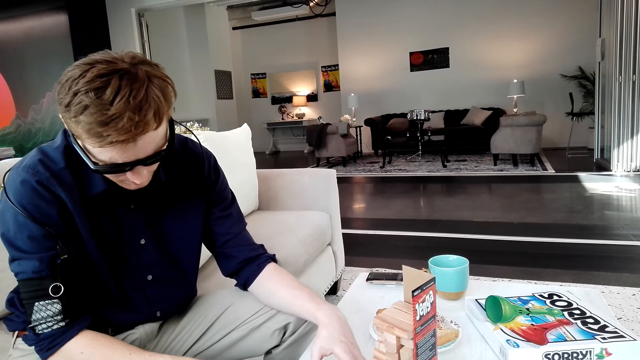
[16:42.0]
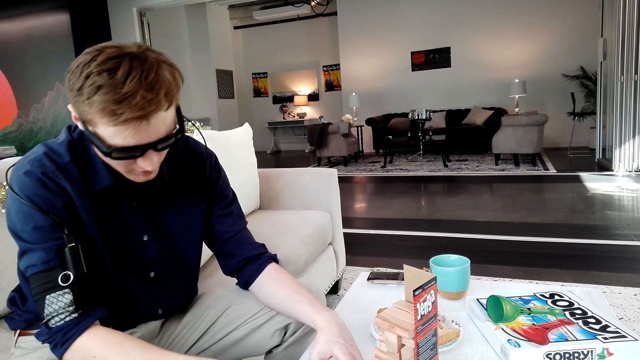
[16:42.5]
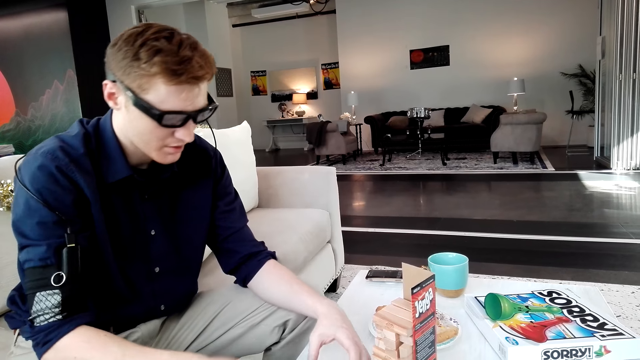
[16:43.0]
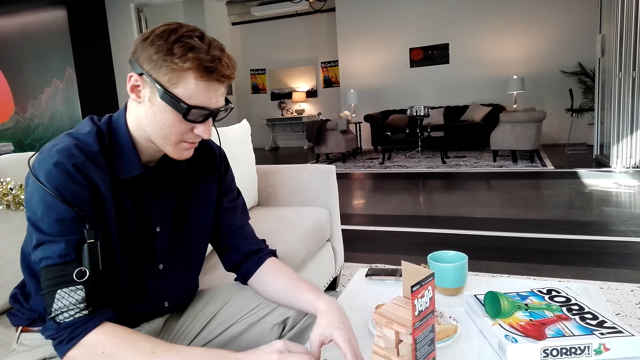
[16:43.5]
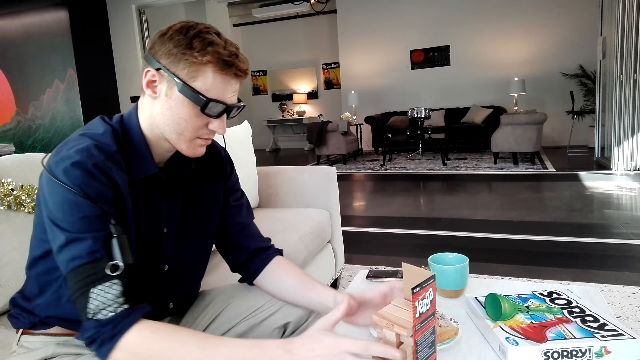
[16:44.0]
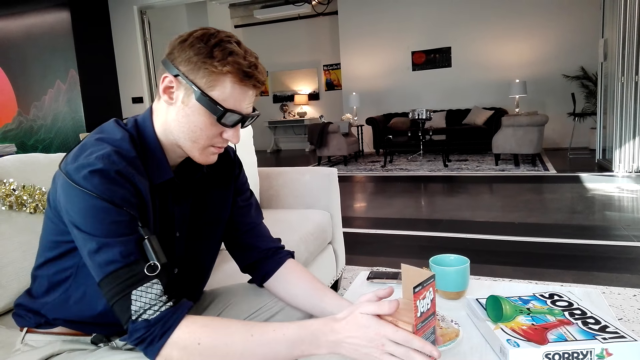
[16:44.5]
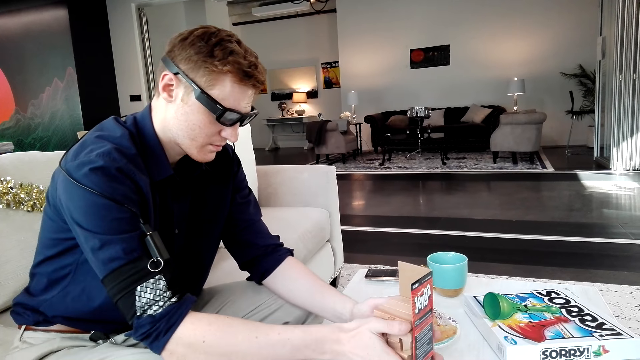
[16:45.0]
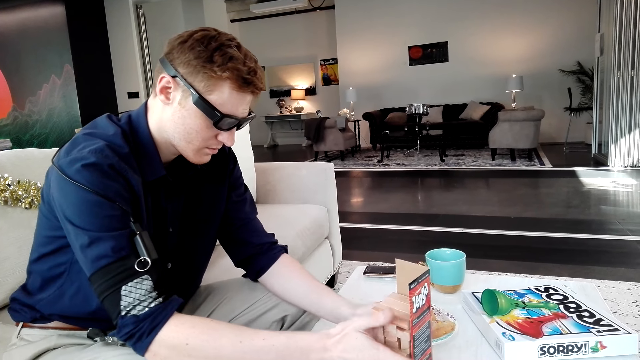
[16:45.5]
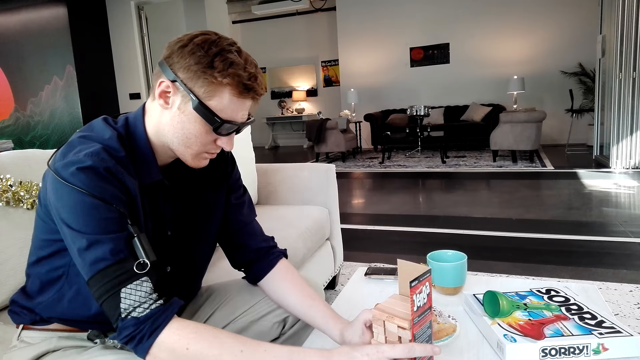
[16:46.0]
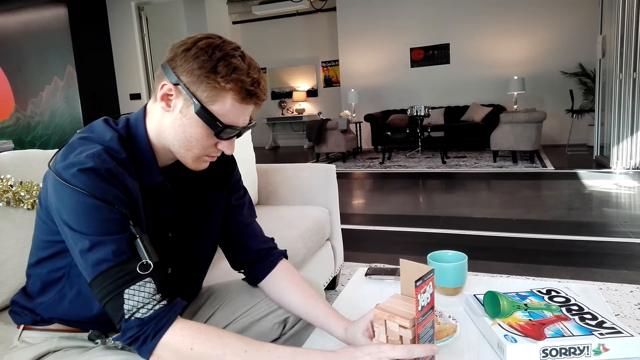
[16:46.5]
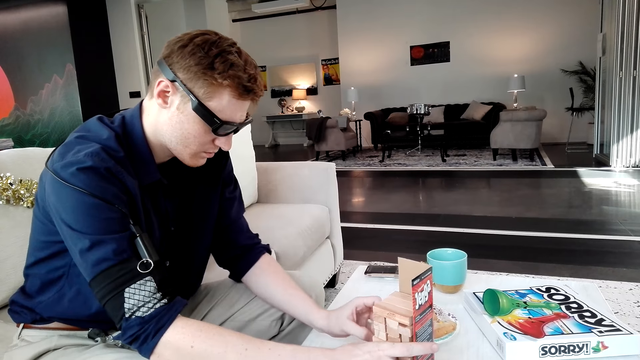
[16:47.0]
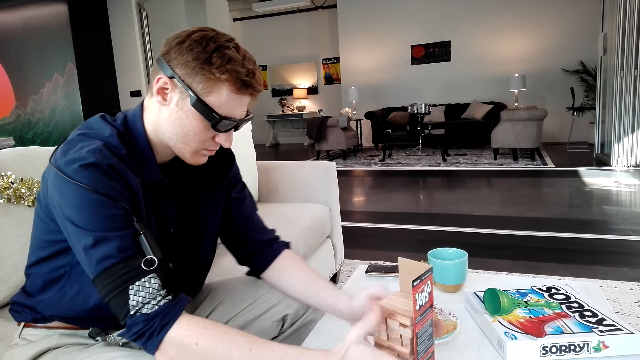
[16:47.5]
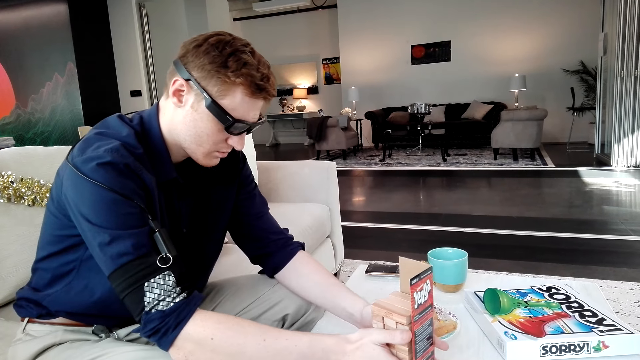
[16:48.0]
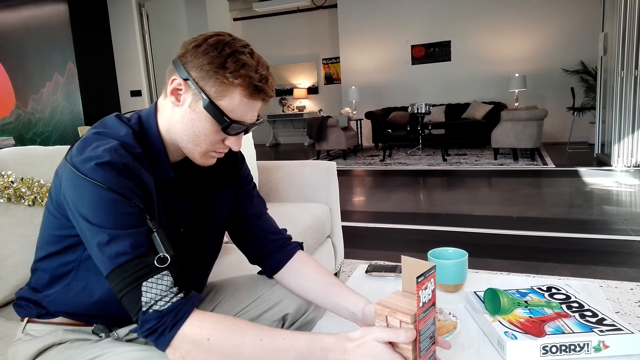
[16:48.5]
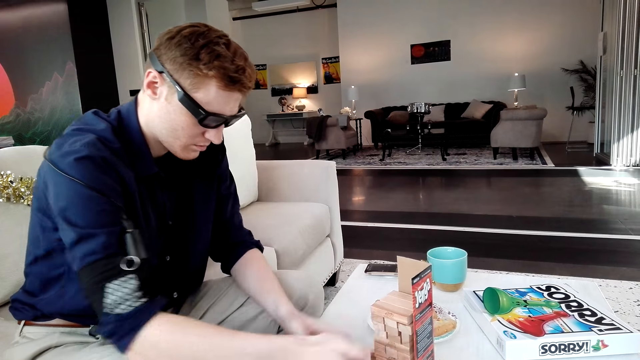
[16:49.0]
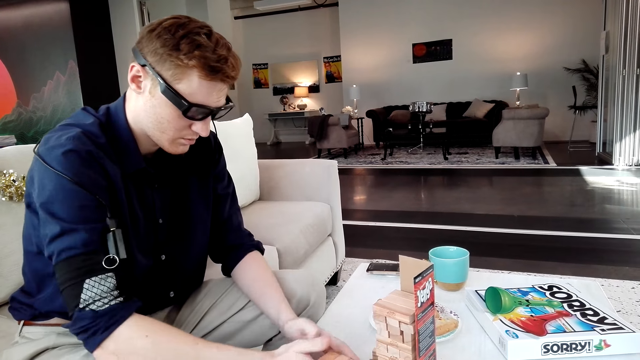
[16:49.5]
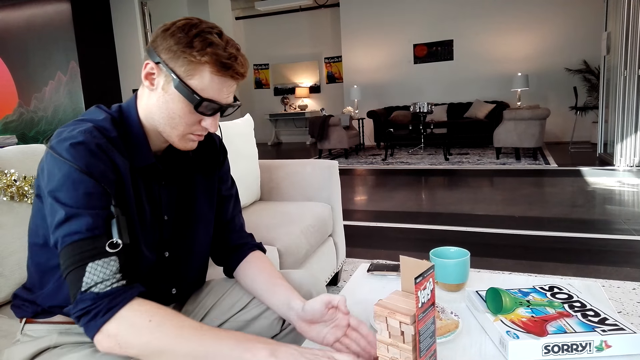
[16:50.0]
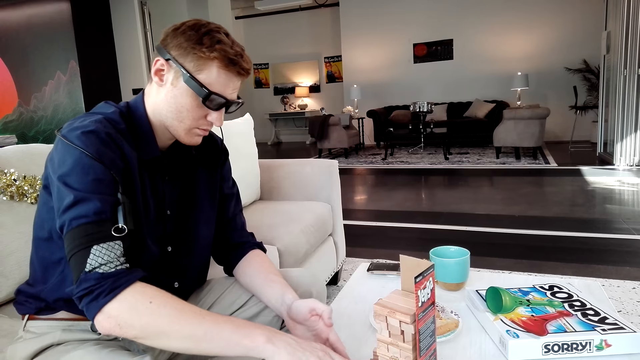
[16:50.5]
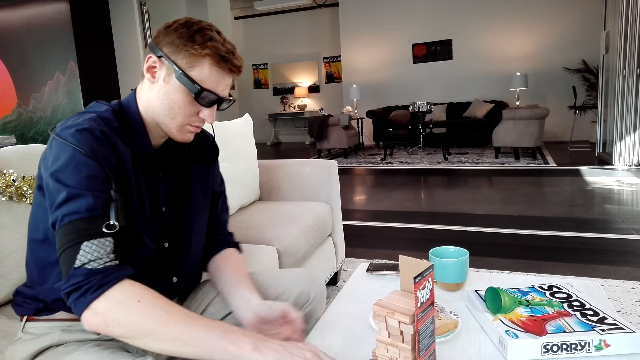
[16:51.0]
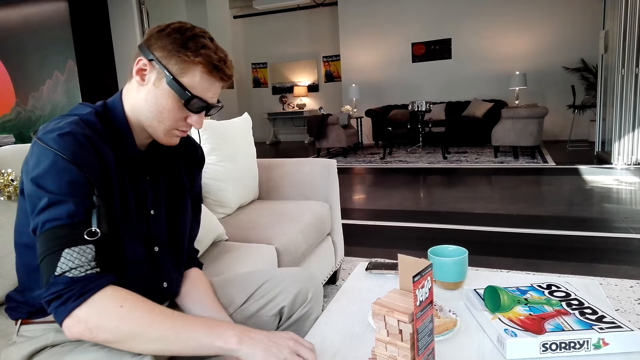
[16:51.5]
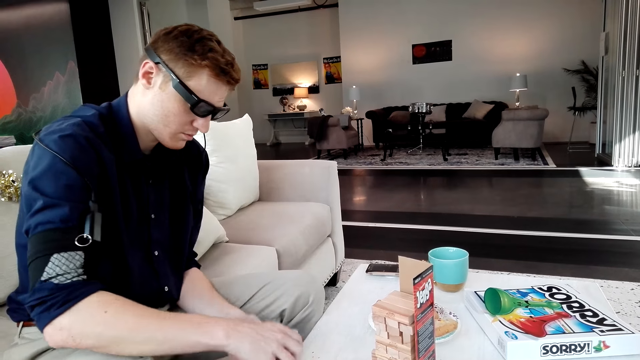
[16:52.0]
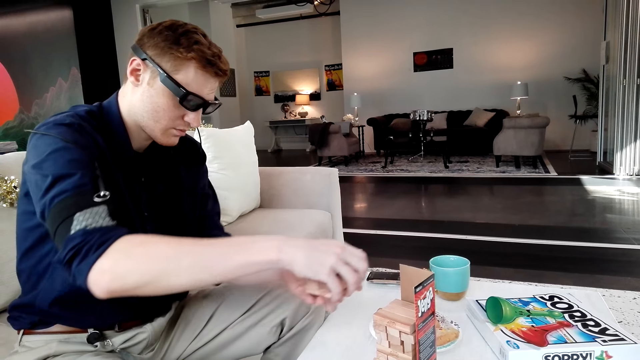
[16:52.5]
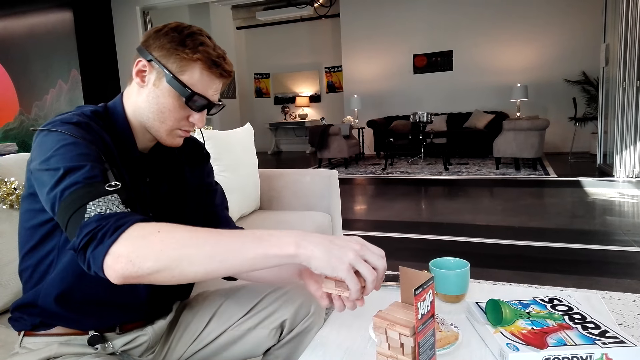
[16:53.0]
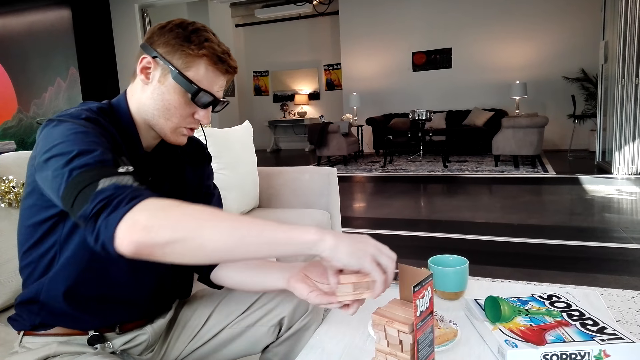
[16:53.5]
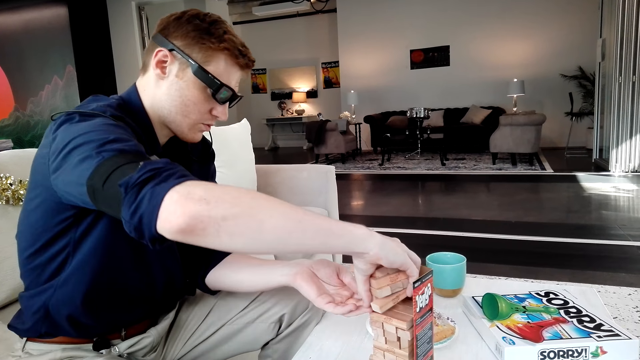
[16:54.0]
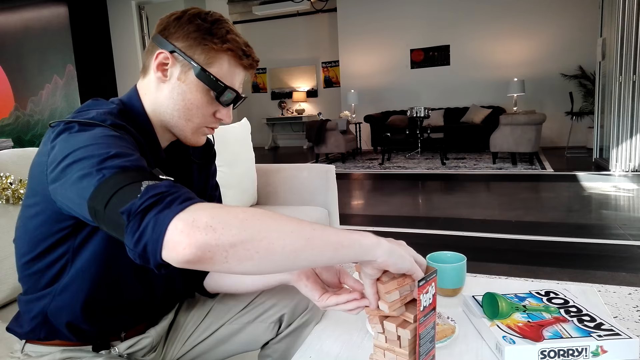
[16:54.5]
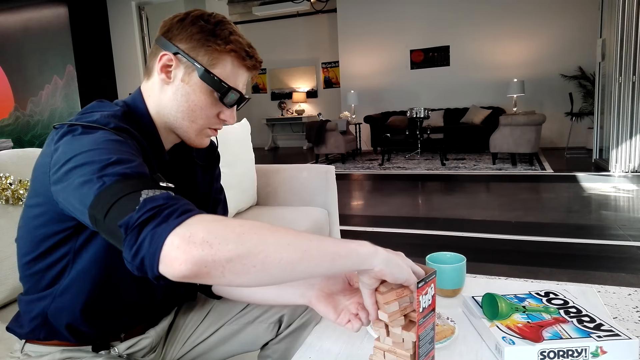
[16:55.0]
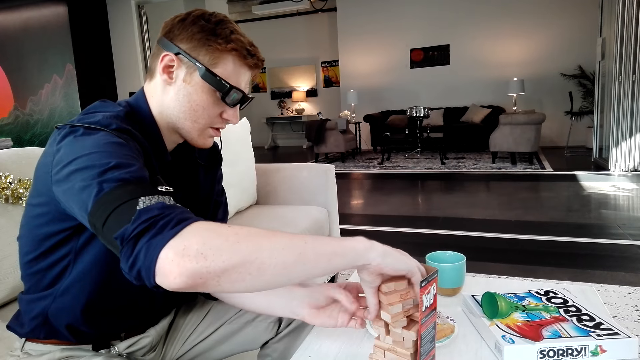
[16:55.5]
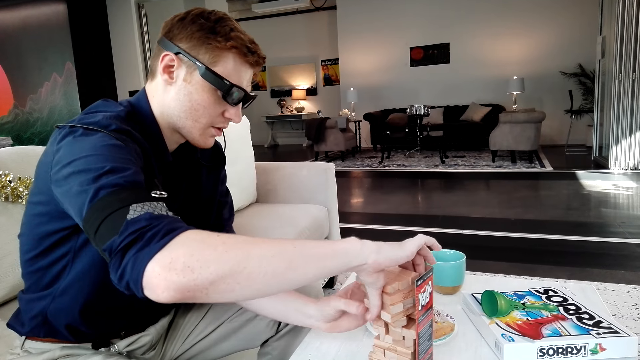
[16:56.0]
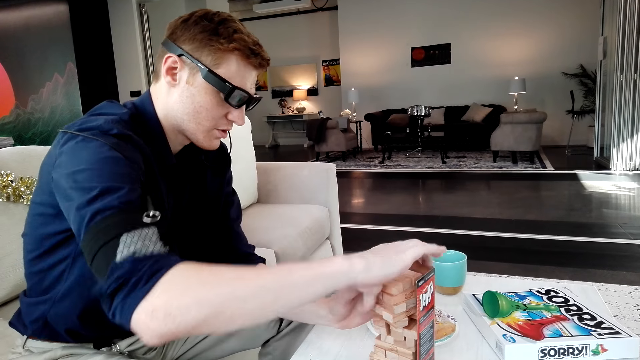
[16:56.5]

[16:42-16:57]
The man picks up the wooden blocks from the table. He holds the wooden blocks. He picks up the wooden blocks from the table. He places the wooden blocks on the other wooden blocks.

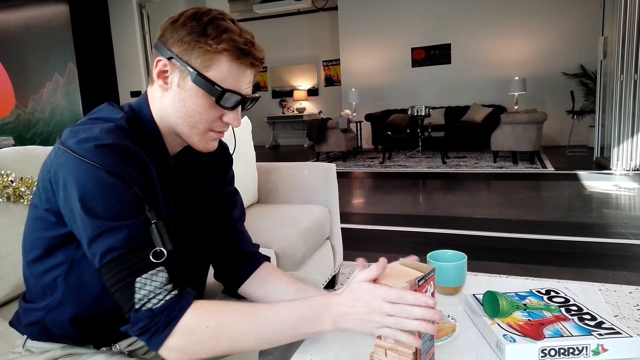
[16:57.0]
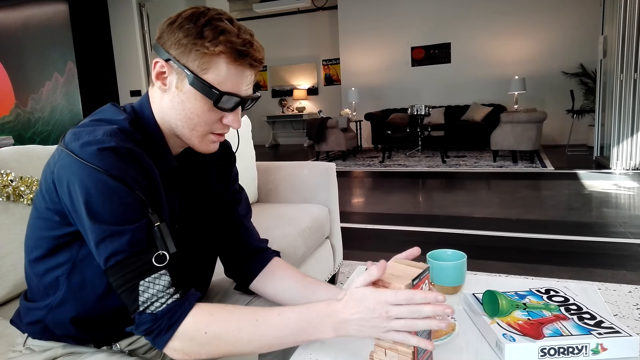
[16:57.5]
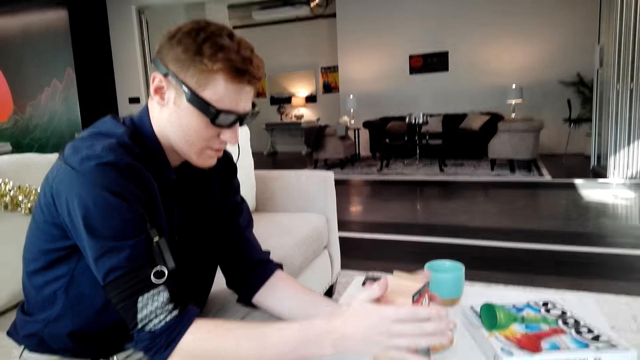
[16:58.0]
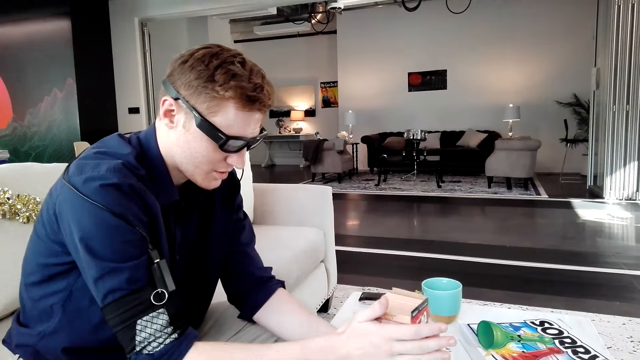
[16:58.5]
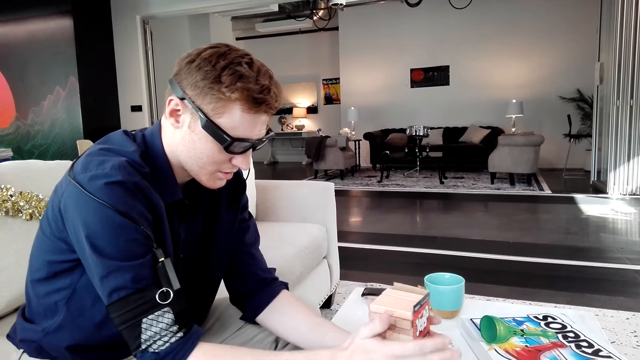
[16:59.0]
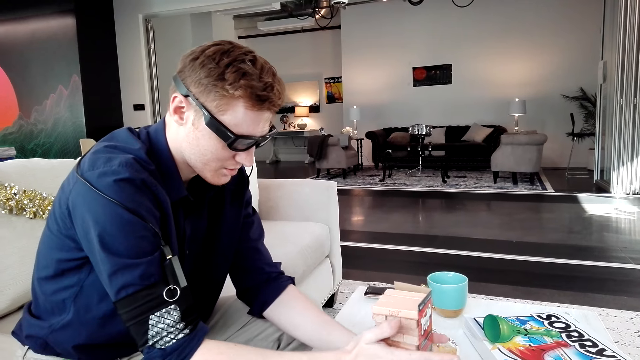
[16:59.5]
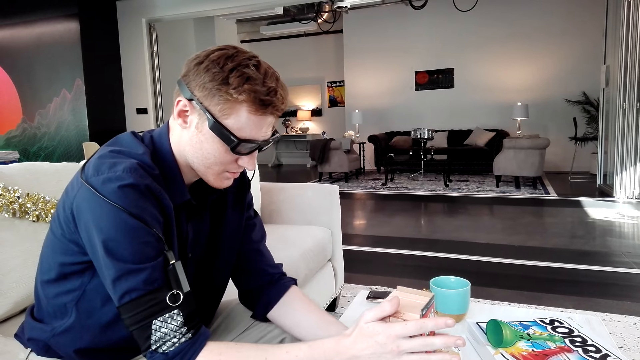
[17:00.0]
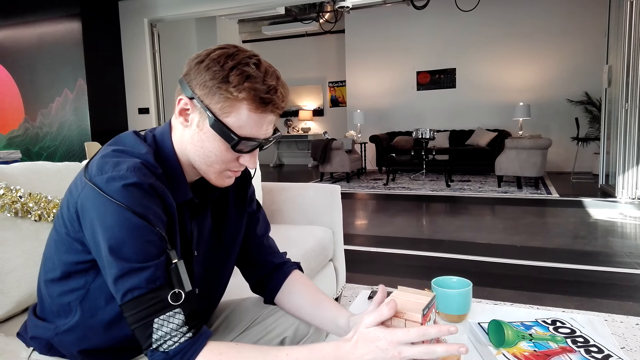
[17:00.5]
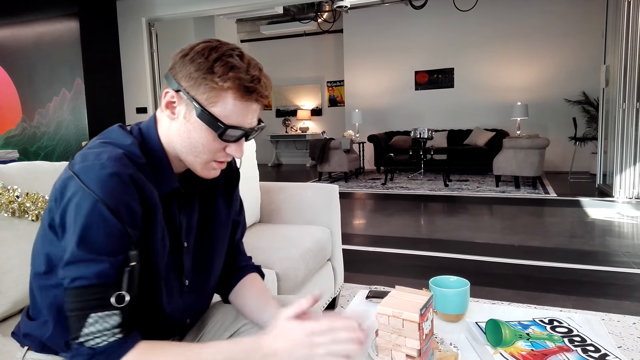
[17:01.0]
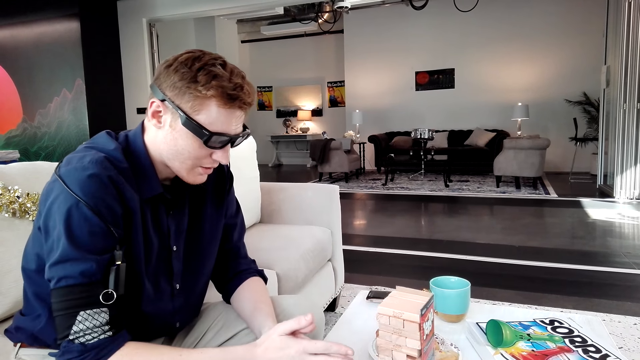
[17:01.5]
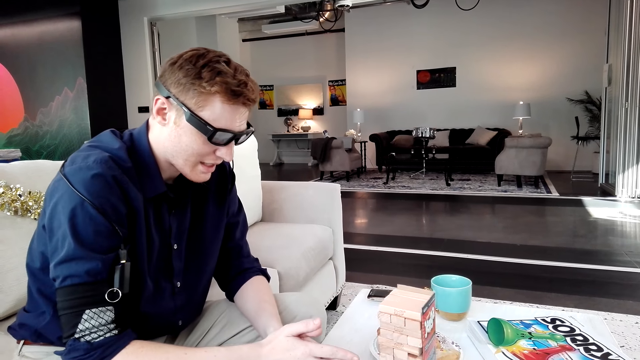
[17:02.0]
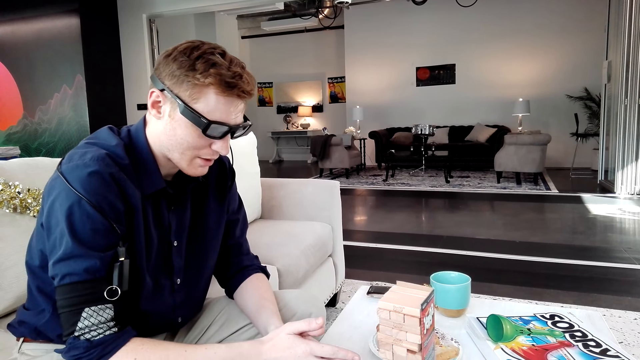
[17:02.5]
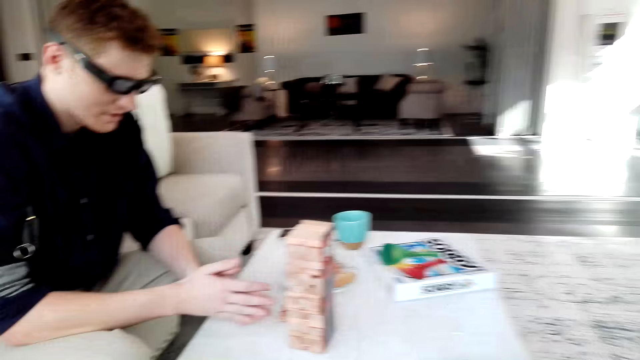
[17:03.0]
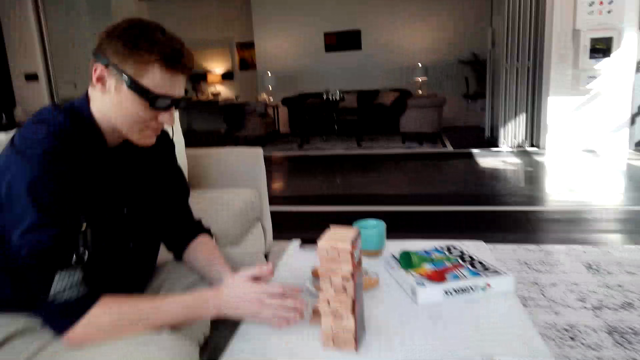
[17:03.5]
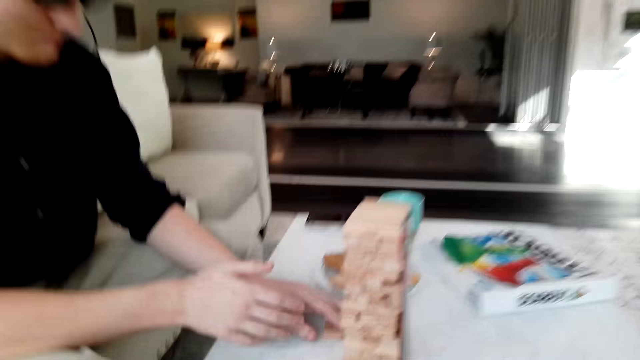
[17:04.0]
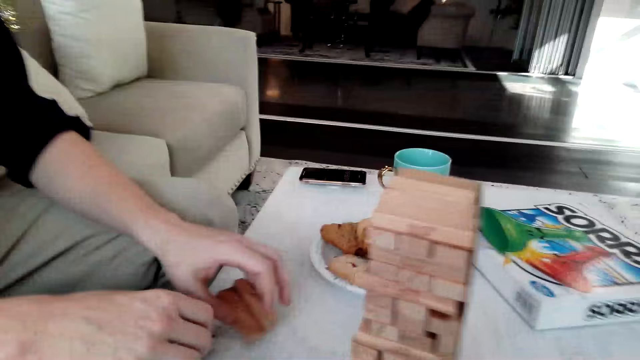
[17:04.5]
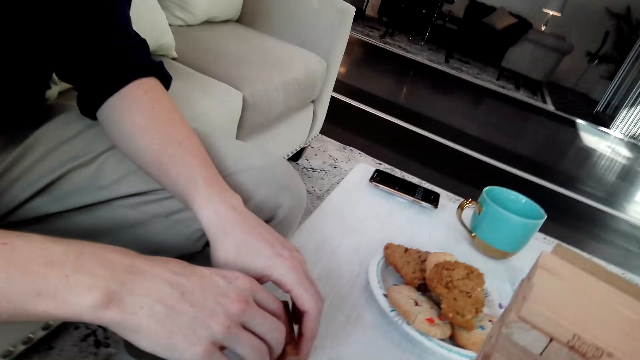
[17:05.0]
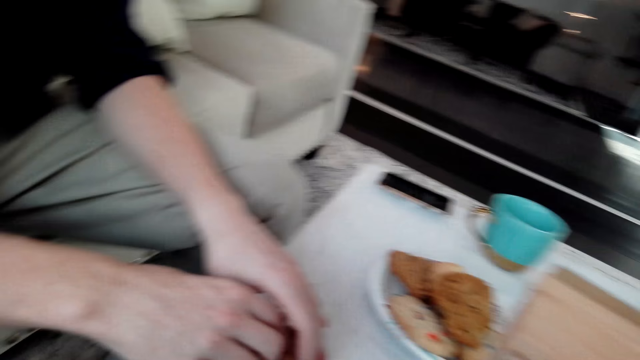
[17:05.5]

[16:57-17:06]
The man looks at the wooden block. The camera wearer converses with the man. They move closer to the Jenga blocks and pick up the wooden blocks from the table.
